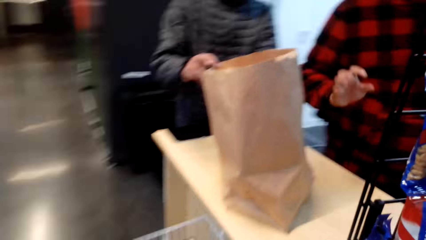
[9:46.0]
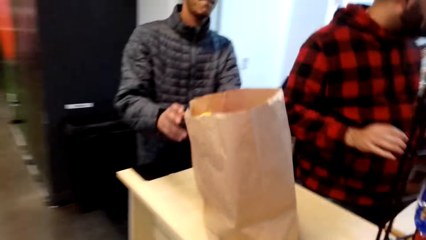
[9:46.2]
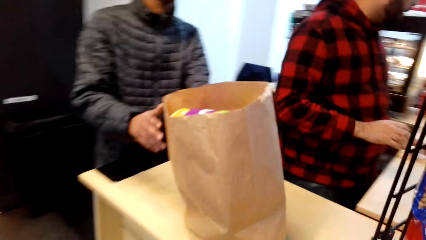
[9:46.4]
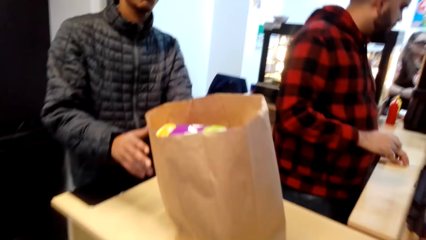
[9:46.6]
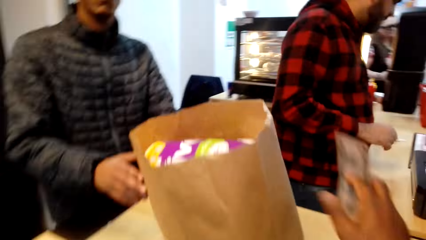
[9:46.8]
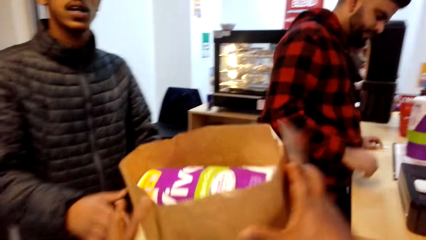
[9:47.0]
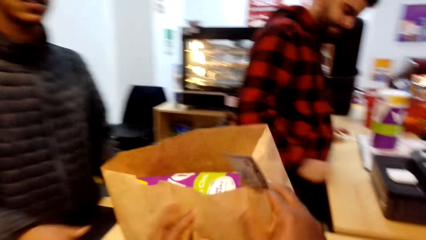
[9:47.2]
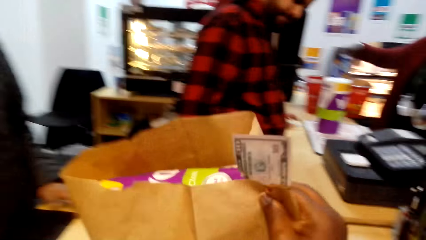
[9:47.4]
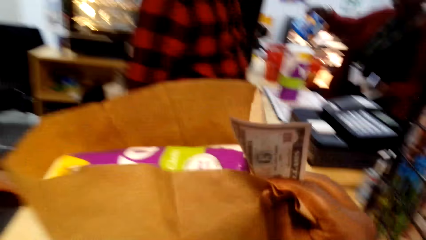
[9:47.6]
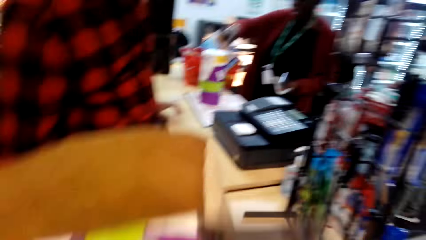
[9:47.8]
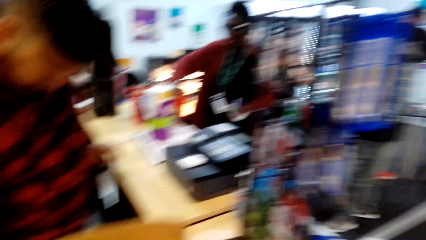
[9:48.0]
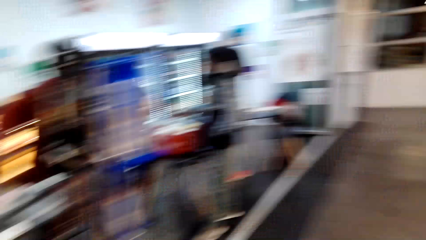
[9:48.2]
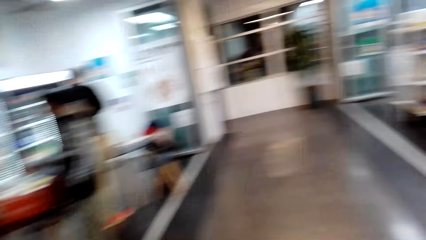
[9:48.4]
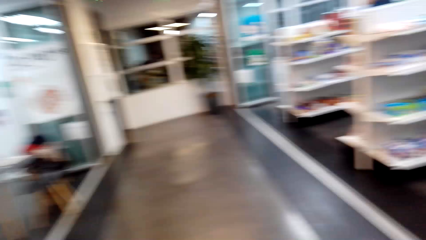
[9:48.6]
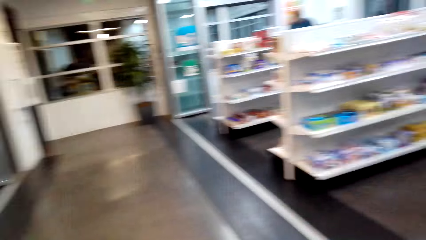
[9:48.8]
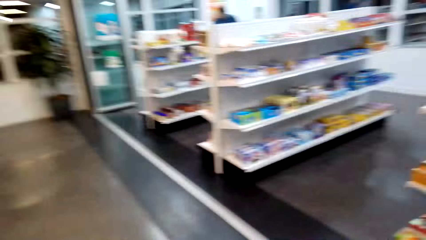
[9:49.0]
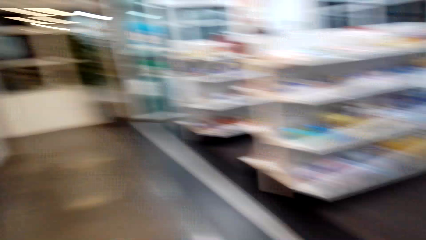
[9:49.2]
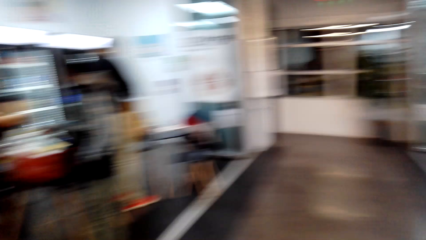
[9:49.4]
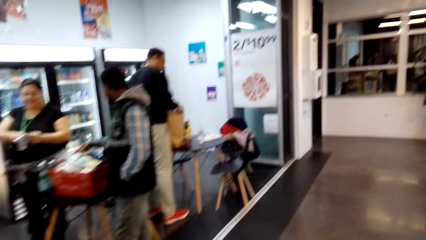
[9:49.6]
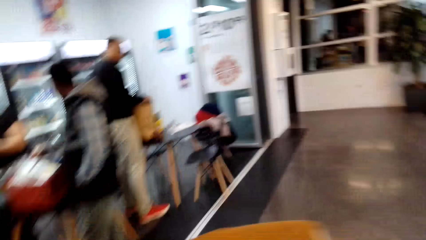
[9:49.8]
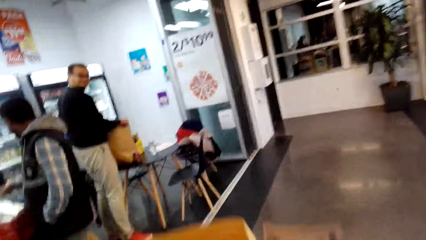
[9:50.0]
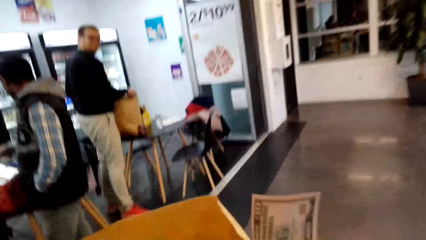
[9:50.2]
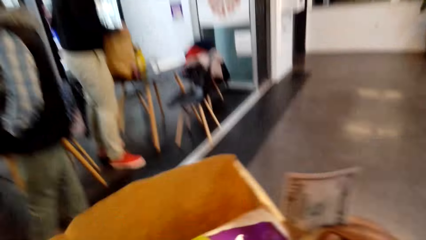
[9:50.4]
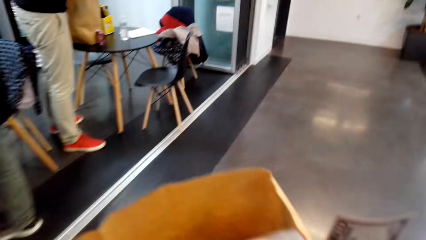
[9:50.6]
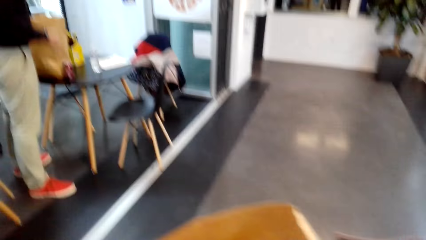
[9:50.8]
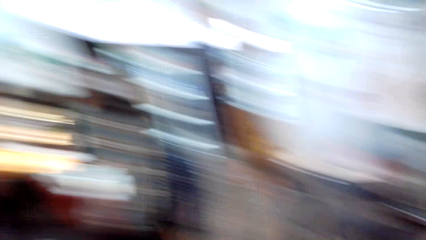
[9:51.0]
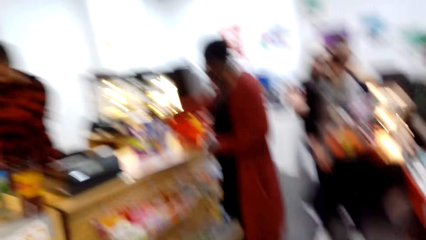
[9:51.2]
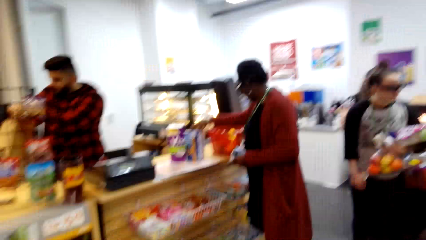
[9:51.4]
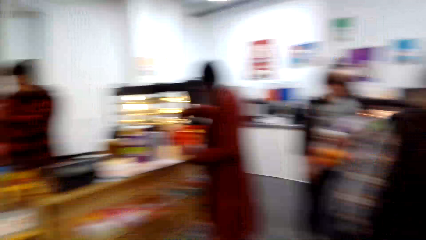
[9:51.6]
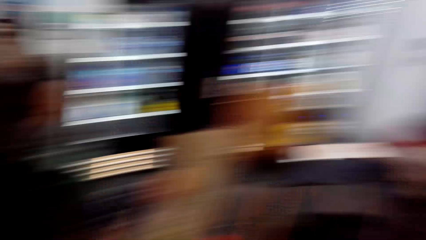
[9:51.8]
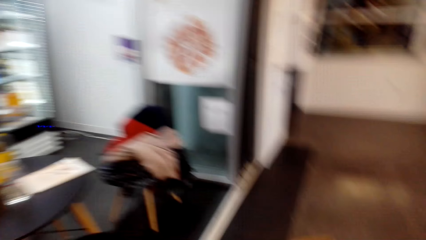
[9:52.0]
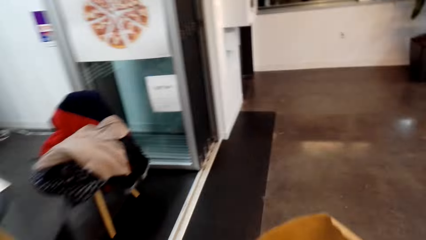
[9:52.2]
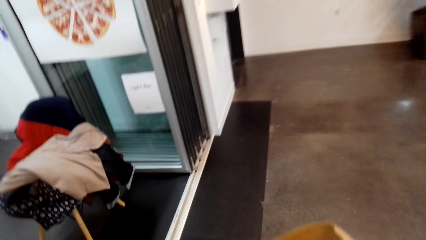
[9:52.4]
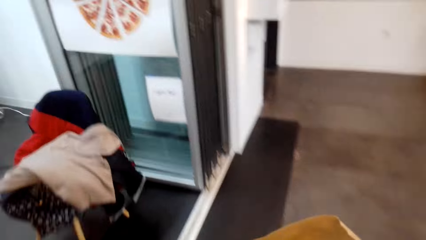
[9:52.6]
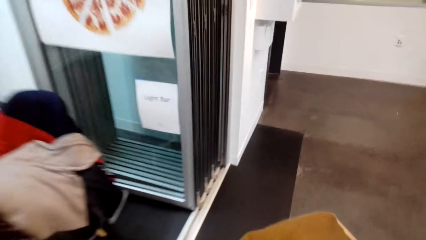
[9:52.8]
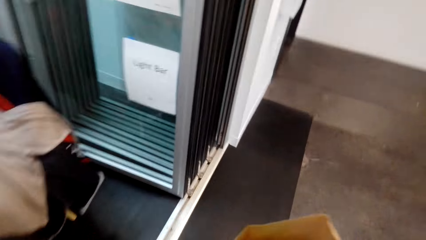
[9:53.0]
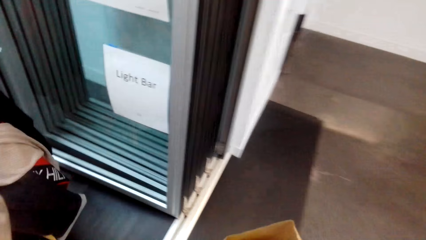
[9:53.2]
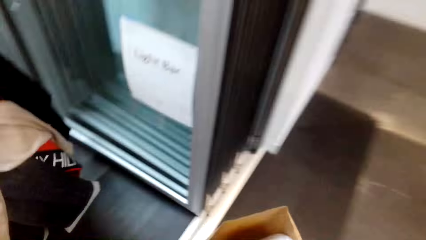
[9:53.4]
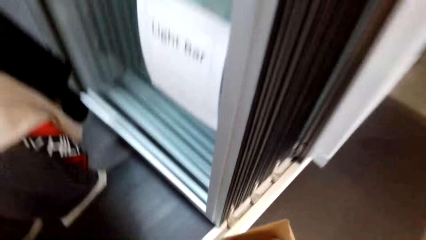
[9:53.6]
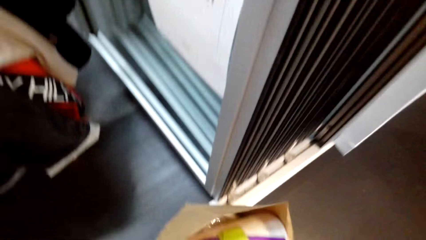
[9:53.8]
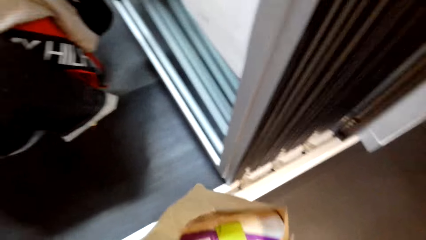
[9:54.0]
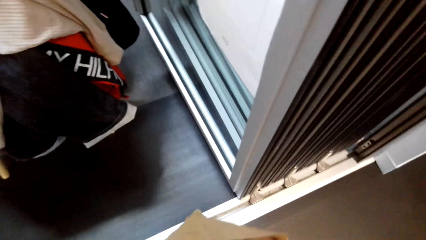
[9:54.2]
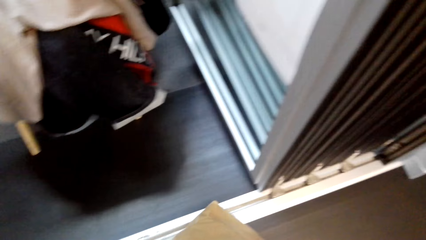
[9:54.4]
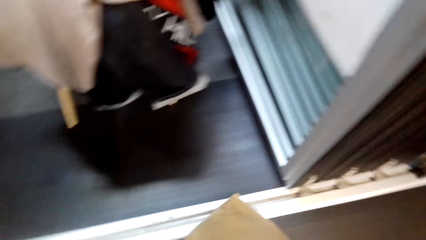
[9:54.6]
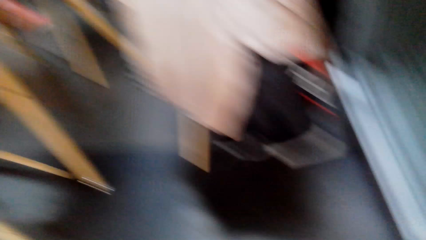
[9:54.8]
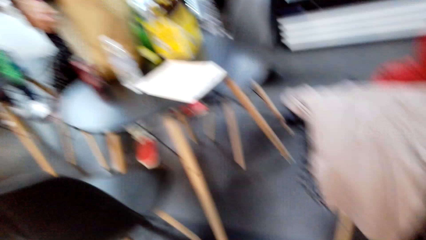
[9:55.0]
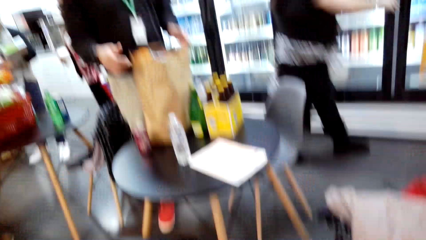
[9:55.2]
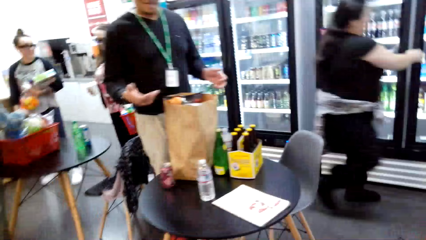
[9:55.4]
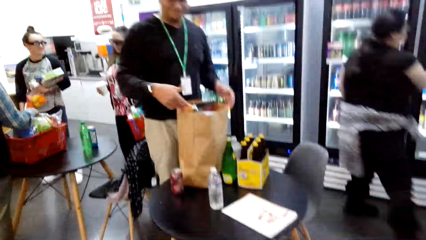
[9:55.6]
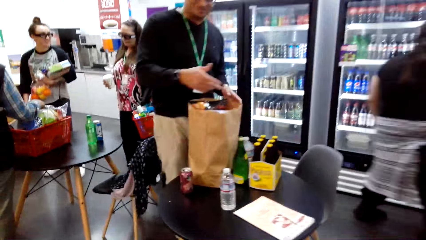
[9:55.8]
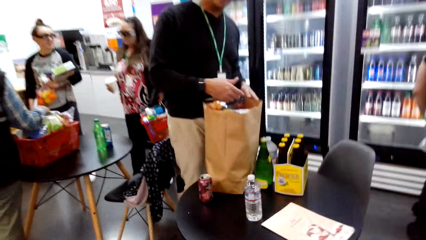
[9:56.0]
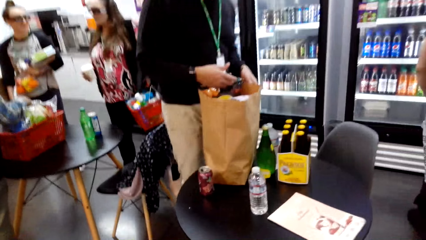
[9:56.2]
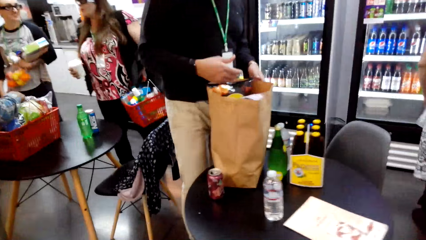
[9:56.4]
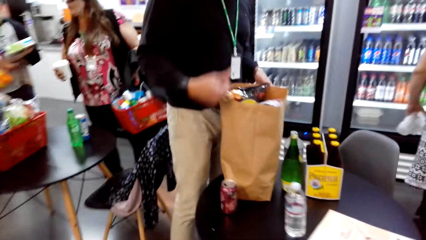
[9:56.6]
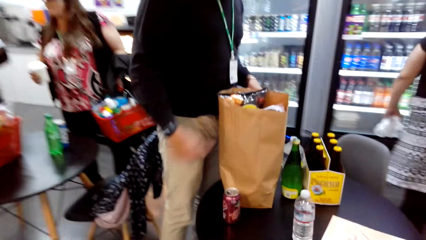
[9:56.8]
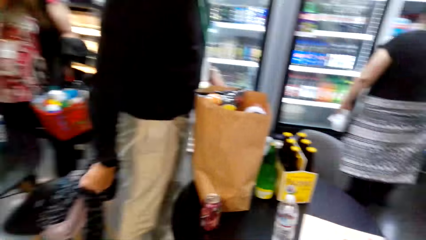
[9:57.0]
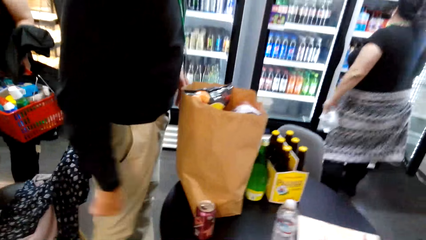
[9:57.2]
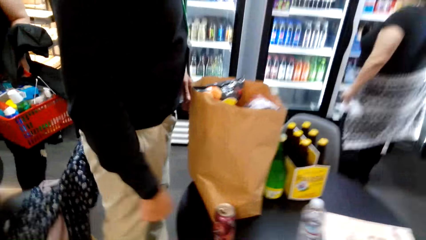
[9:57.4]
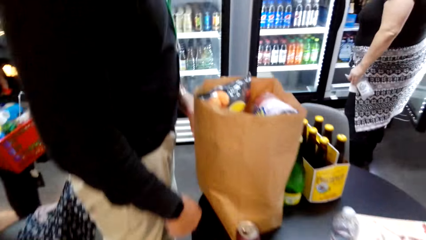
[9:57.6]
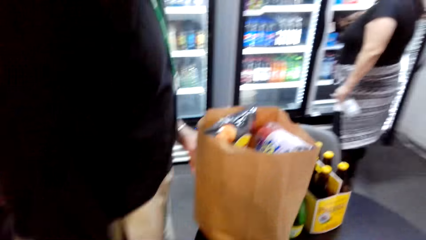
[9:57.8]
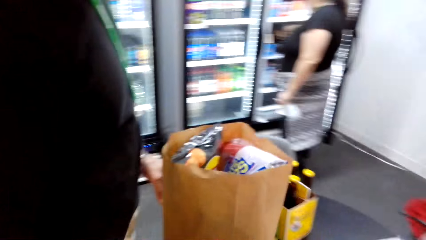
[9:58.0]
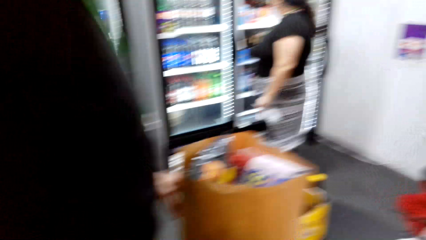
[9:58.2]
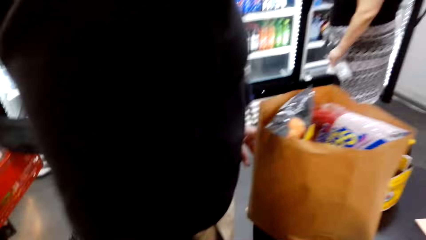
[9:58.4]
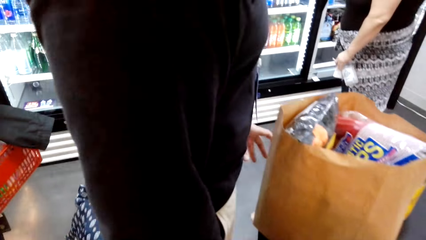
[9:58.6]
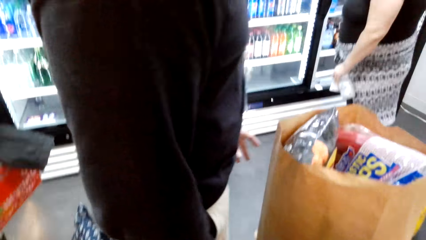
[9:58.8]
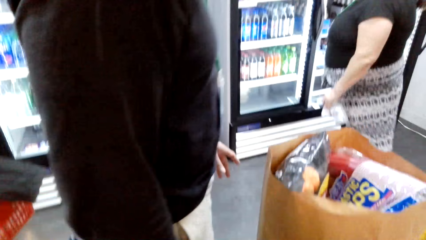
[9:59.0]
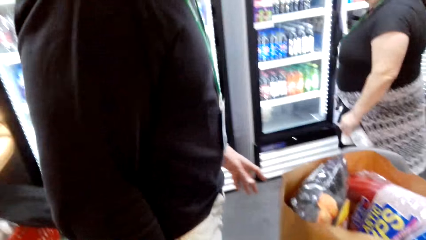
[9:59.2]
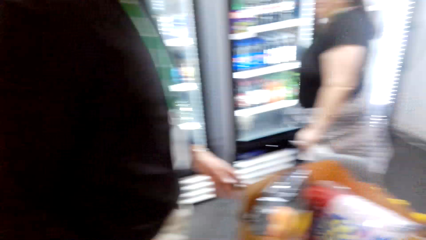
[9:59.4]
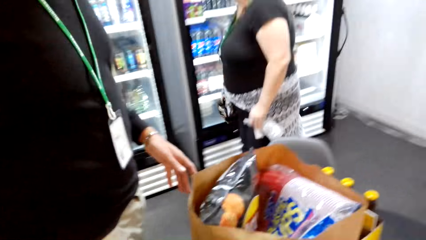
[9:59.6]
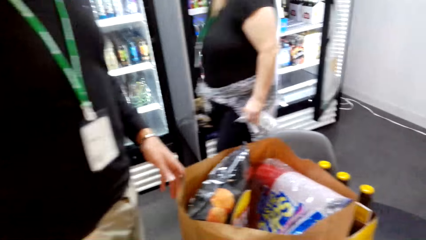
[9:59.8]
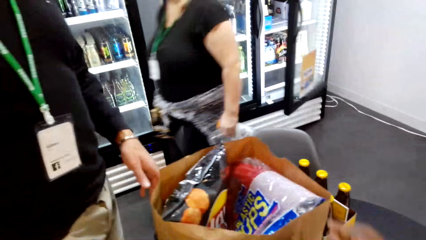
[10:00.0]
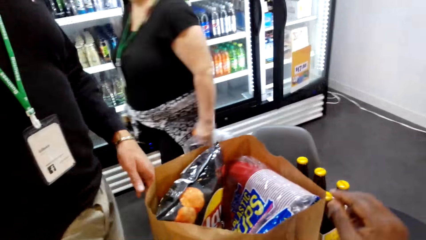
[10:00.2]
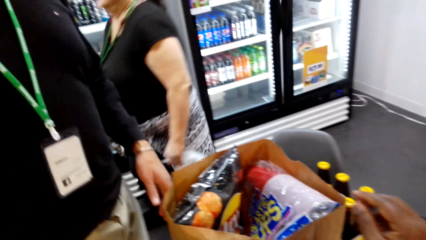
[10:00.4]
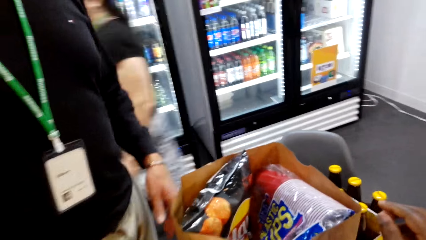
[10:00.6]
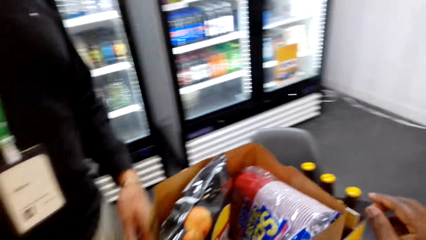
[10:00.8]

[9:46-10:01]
The camera wearer picks the shopper bag. They pick items in a manila paper from the table. They walk in the store. They converse with a man. They converse with another man.
